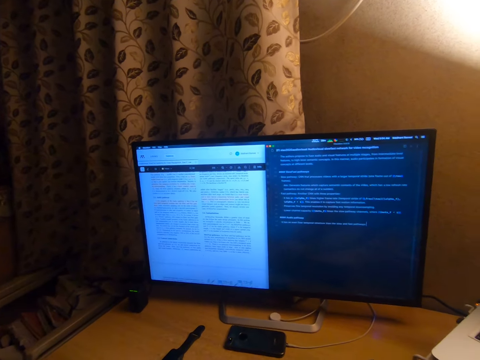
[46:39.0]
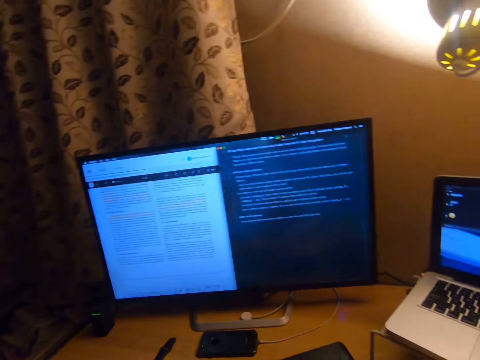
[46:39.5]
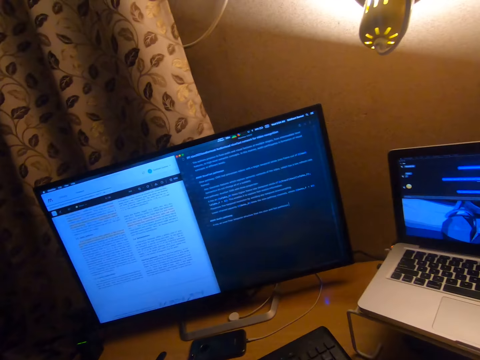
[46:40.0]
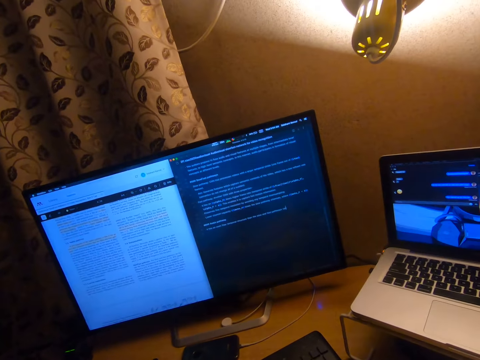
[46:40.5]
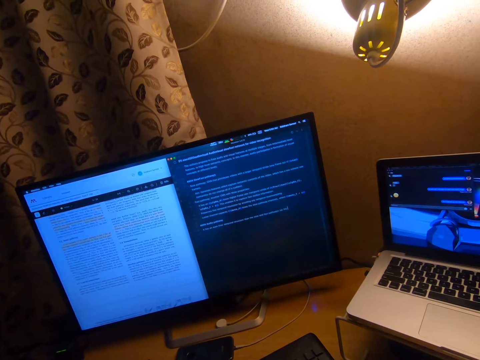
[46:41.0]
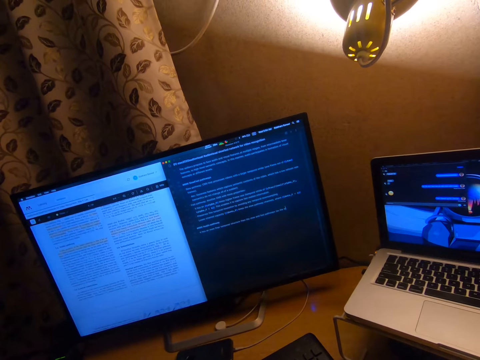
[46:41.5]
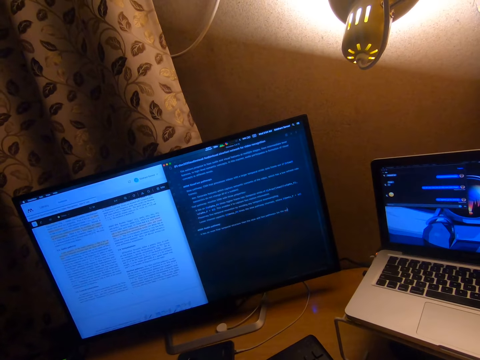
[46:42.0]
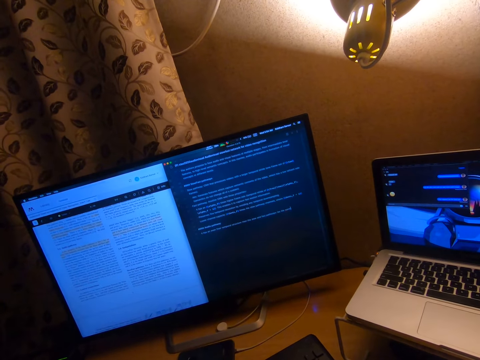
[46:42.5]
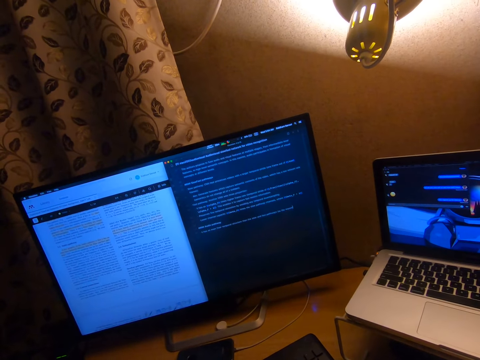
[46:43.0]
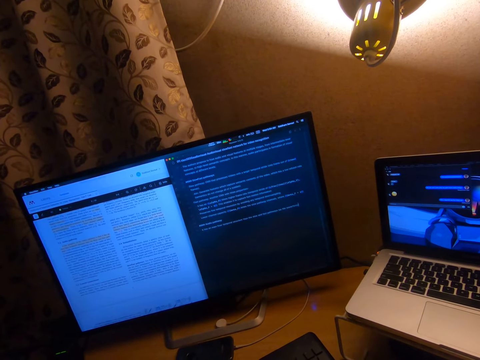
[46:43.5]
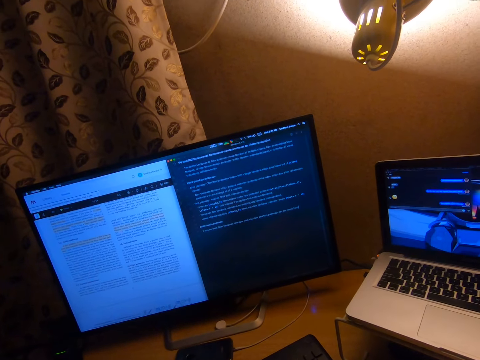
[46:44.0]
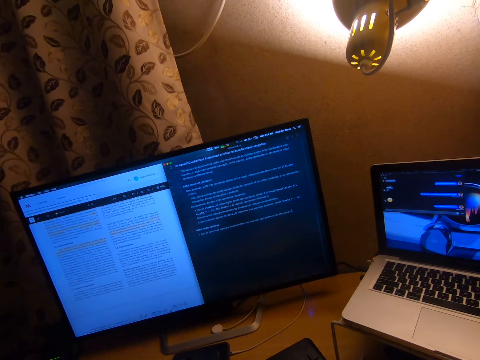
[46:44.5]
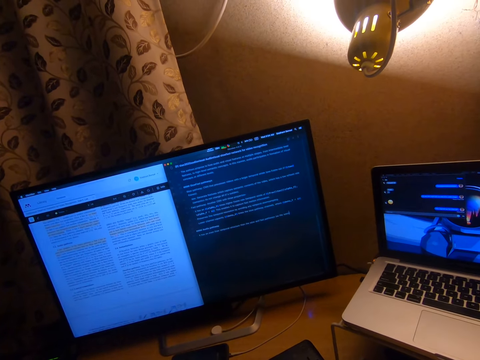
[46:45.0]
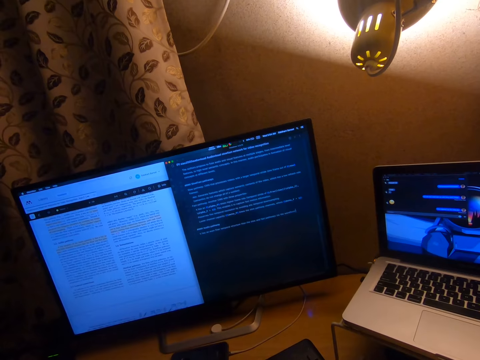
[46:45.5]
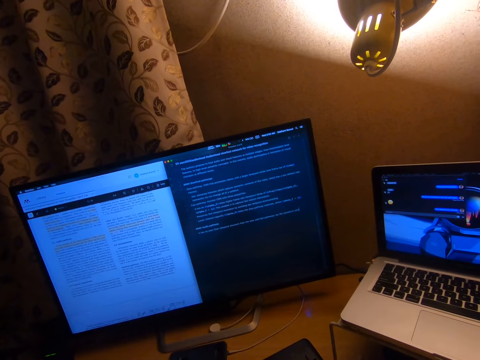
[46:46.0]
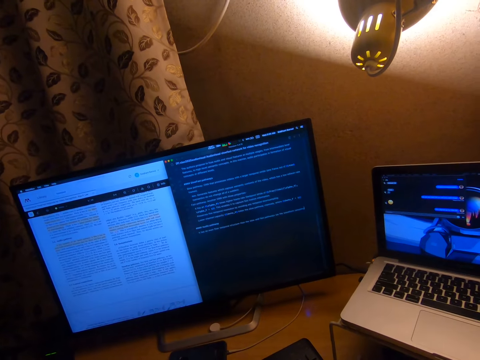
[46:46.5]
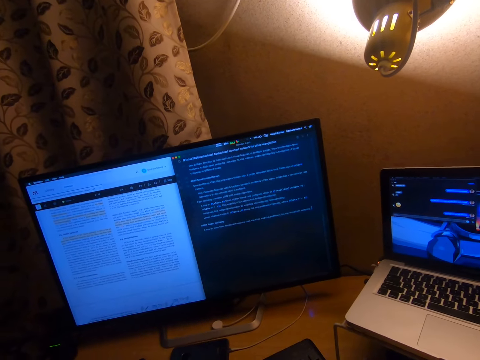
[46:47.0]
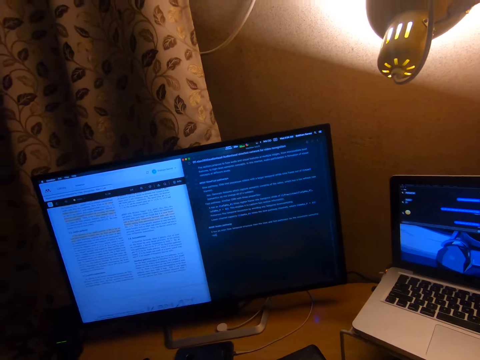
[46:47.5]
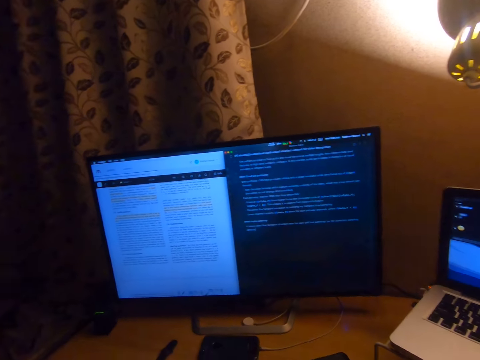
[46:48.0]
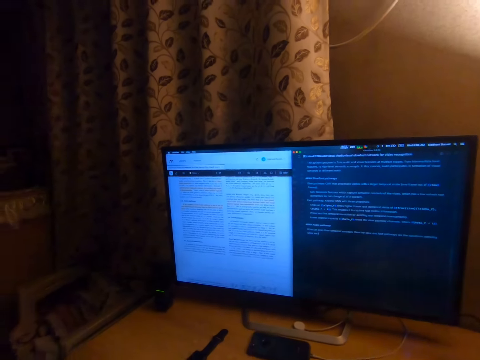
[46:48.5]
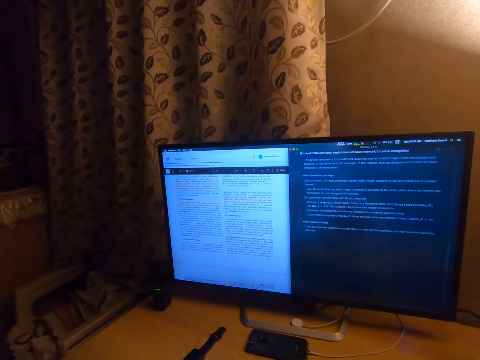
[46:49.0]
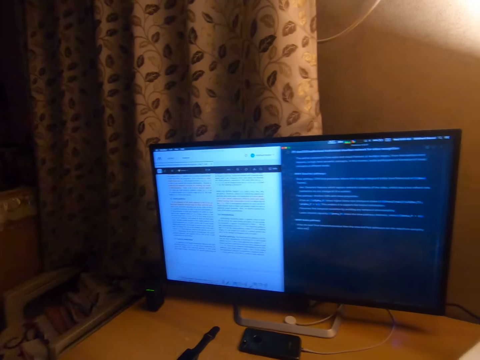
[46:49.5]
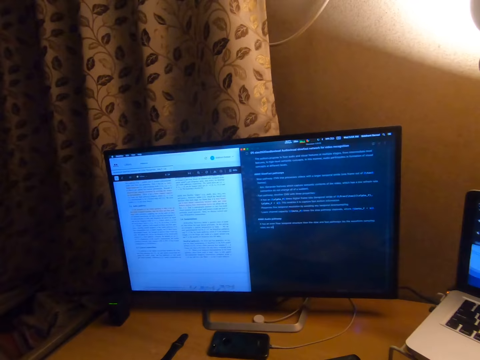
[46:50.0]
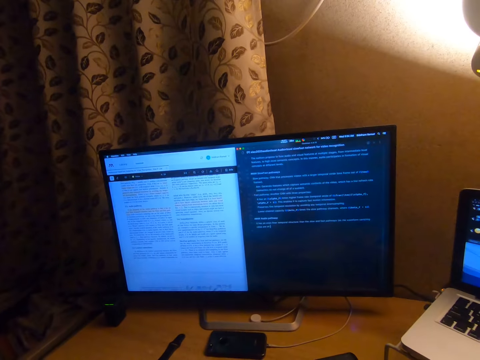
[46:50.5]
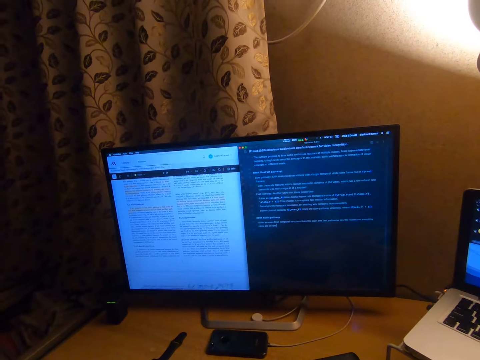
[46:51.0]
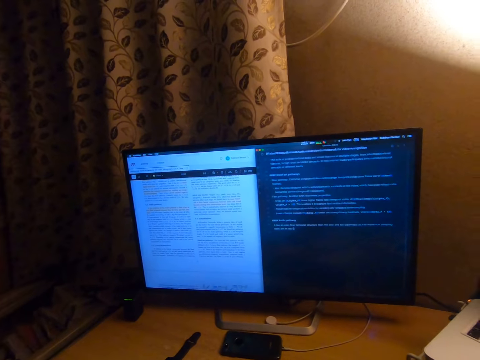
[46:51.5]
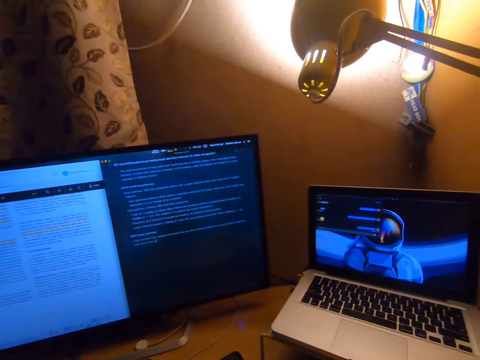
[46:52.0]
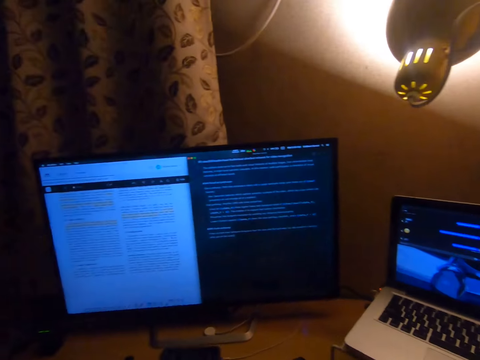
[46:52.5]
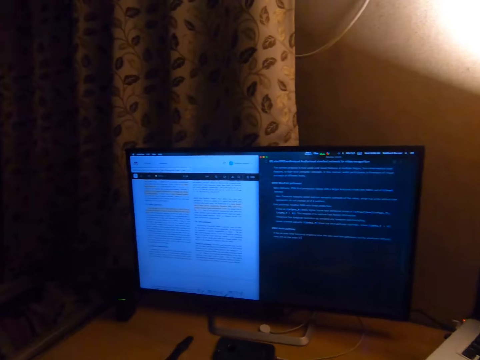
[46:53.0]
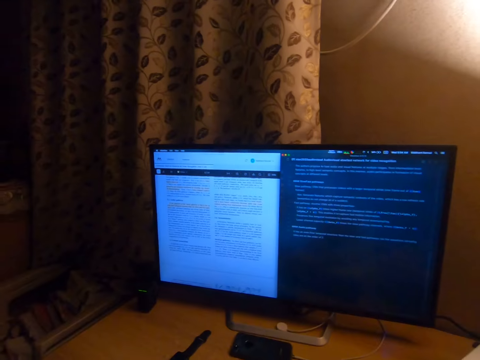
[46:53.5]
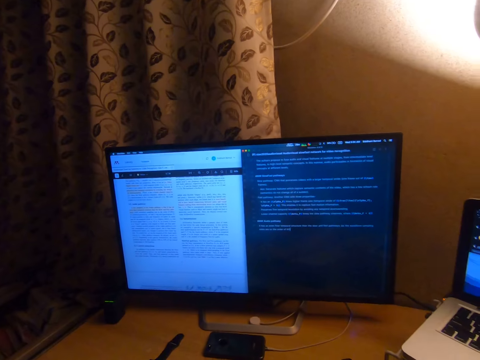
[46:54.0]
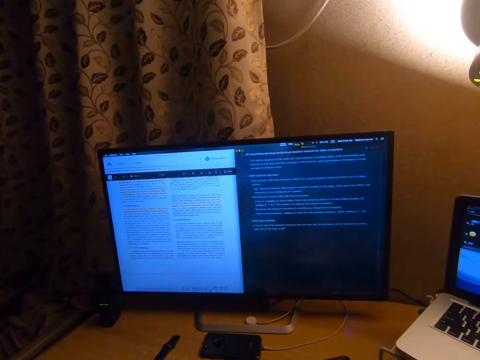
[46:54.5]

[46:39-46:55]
The camera wearer types on the keyboard. They look at the computer. They type on the keyboard.

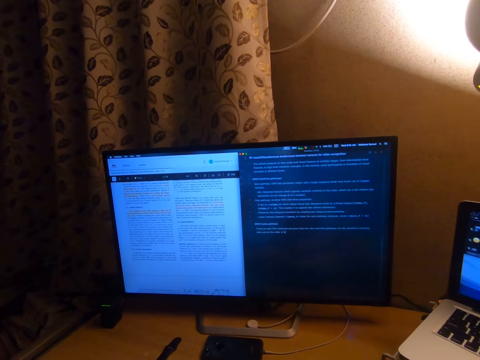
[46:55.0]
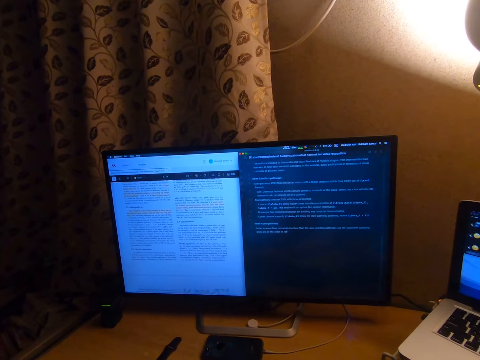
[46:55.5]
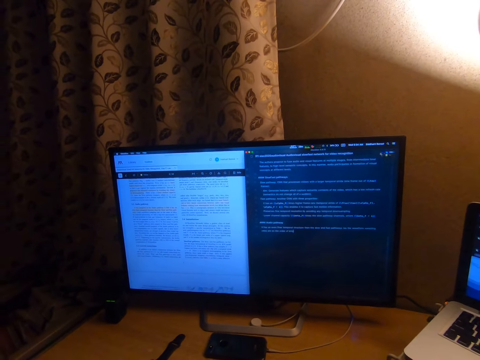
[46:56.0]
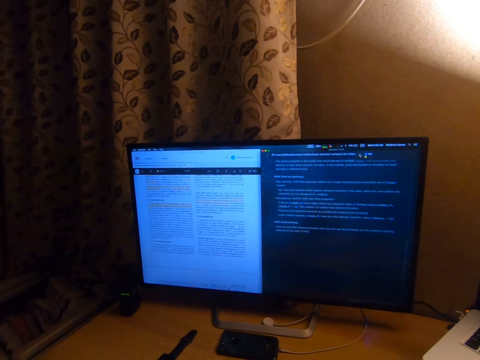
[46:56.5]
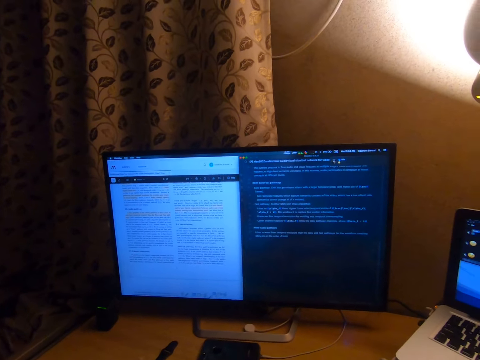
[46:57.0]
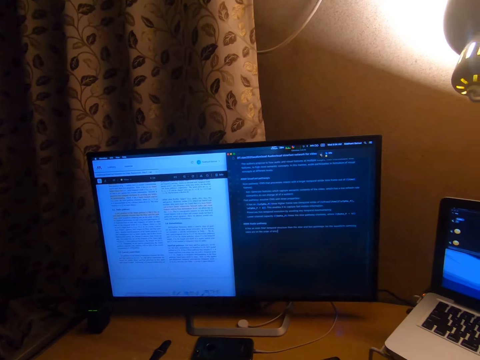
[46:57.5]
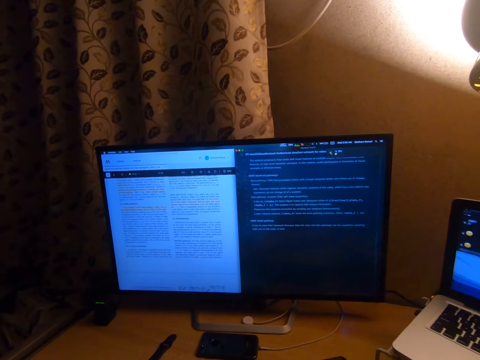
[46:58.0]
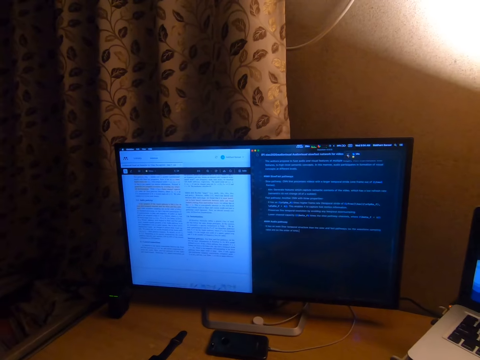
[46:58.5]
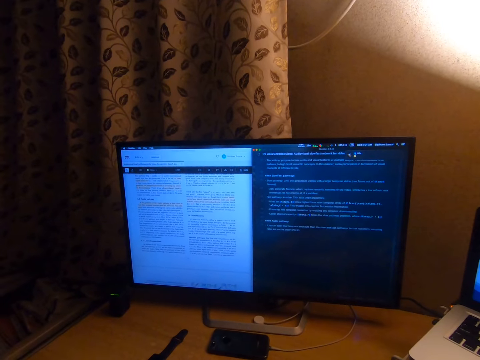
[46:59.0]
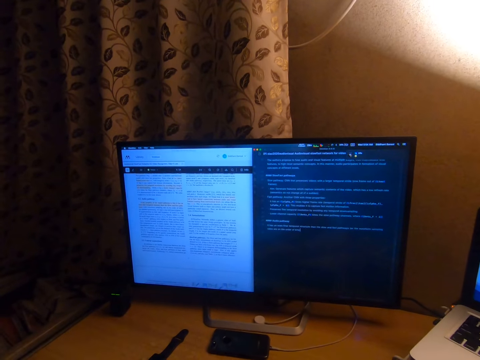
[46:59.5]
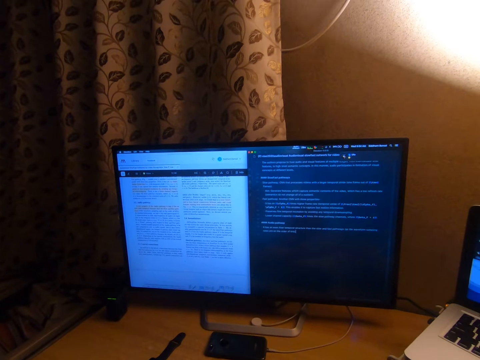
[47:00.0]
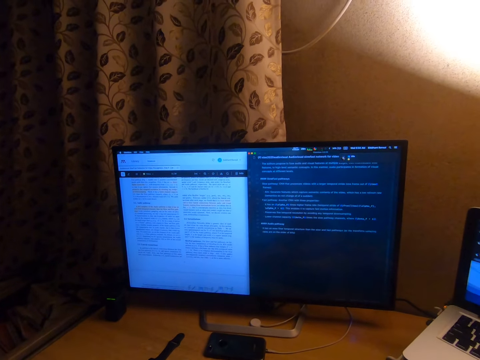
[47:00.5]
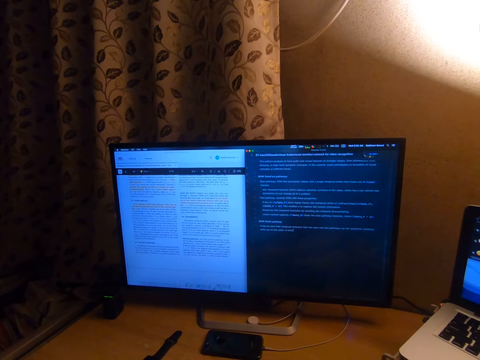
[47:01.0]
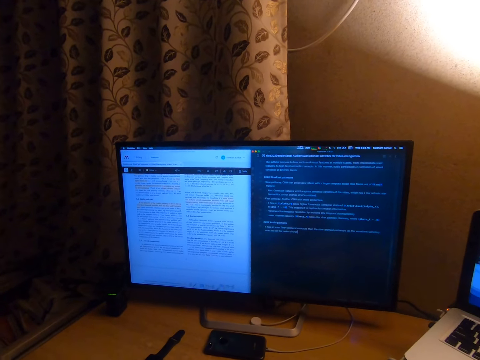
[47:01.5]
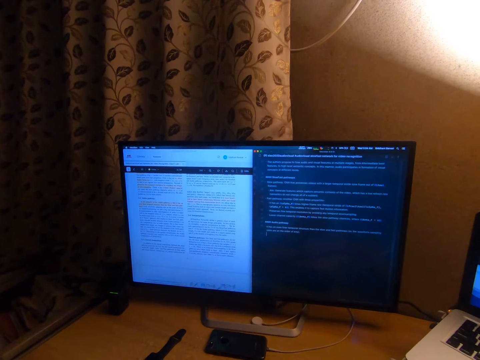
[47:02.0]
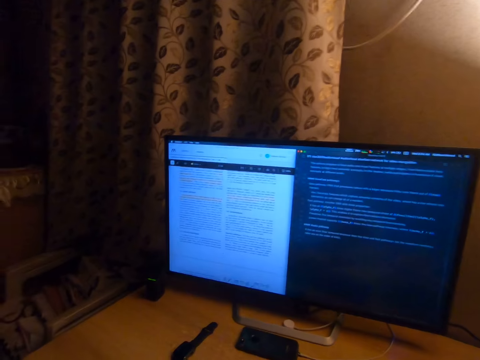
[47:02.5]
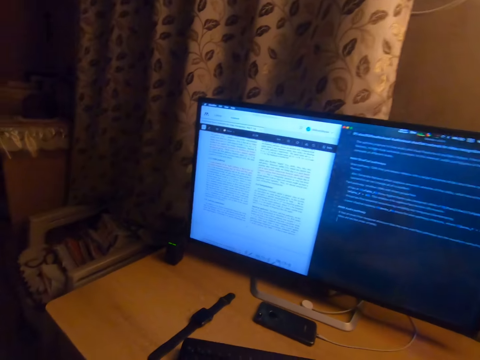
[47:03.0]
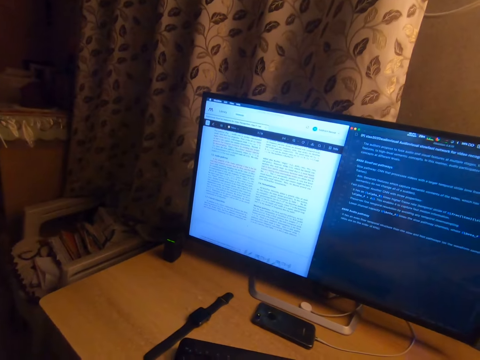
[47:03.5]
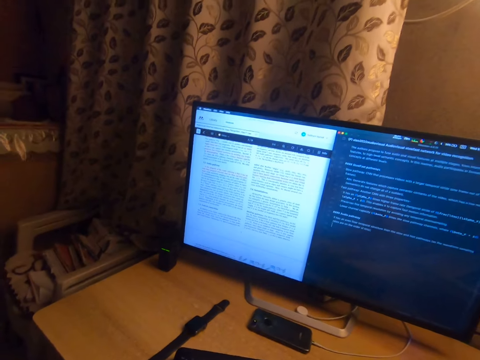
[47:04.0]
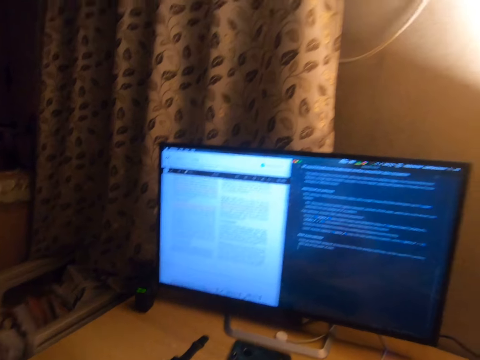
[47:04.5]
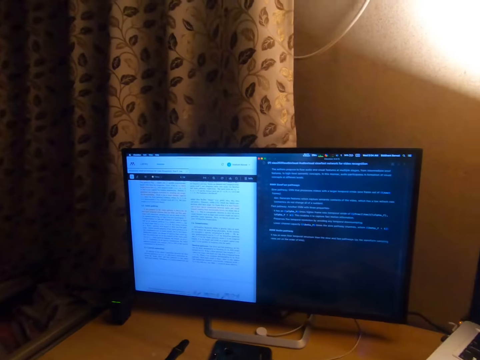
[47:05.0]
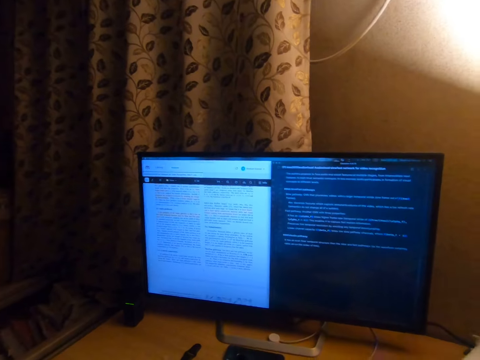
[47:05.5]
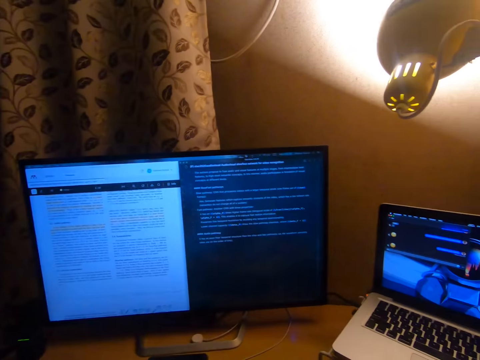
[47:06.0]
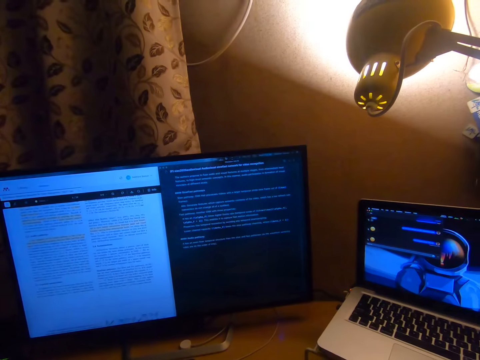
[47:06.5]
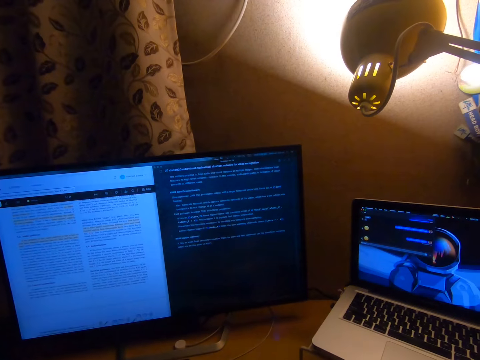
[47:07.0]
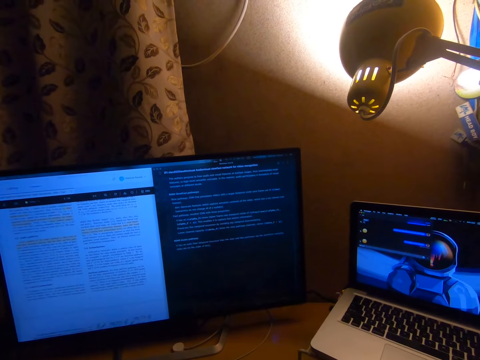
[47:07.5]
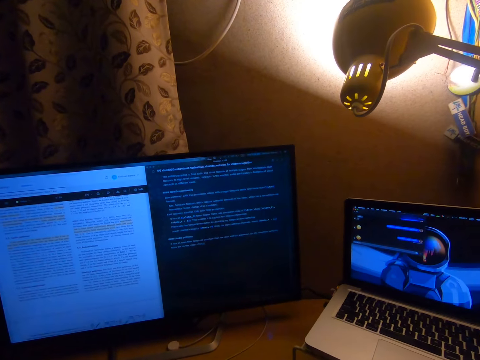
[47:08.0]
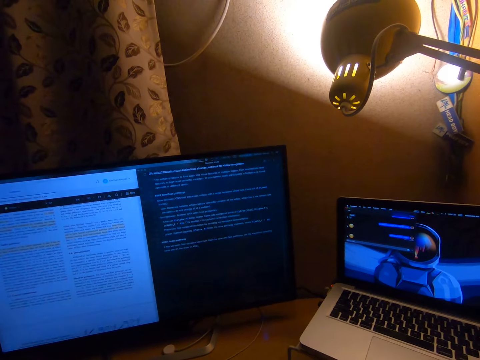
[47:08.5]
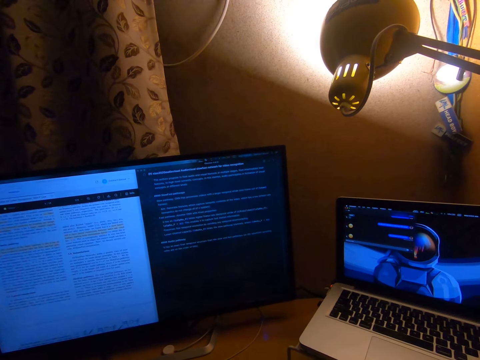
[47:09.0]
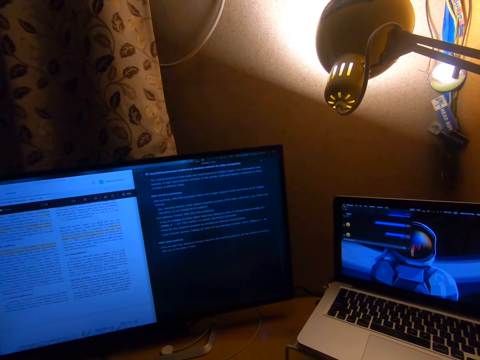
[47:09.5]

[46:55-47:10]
The camera wearer looks at the computer. They stare at the laptop. They operate the laptop computer.
